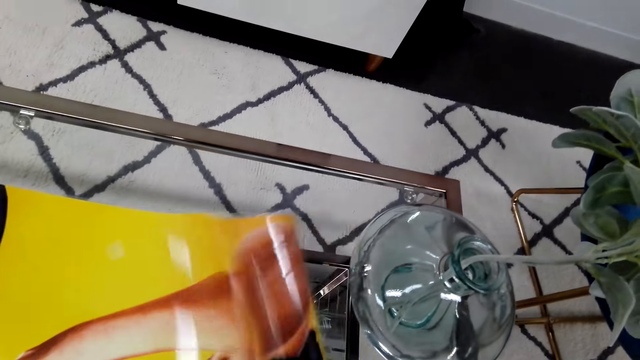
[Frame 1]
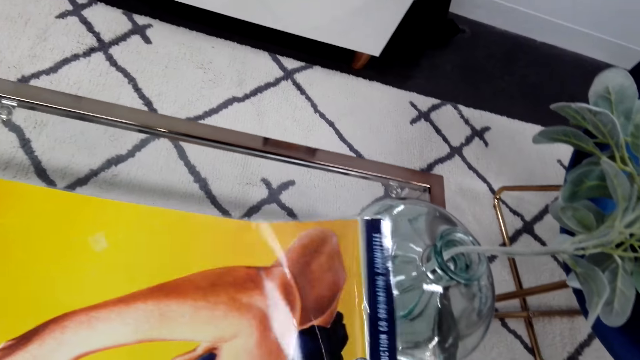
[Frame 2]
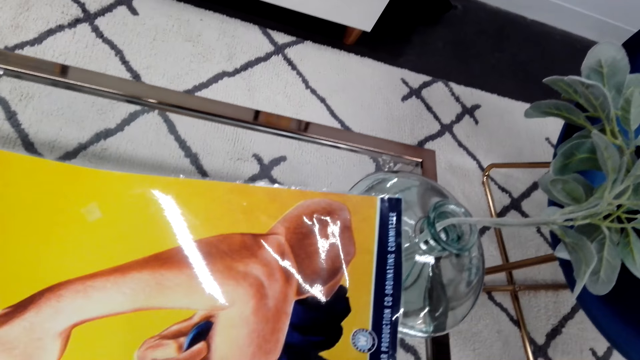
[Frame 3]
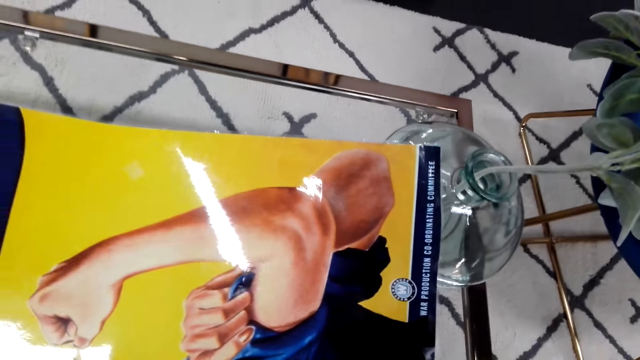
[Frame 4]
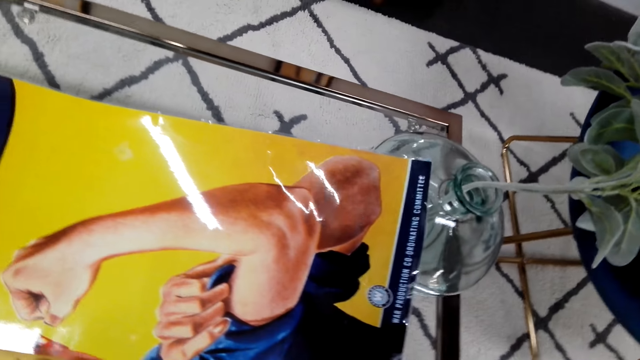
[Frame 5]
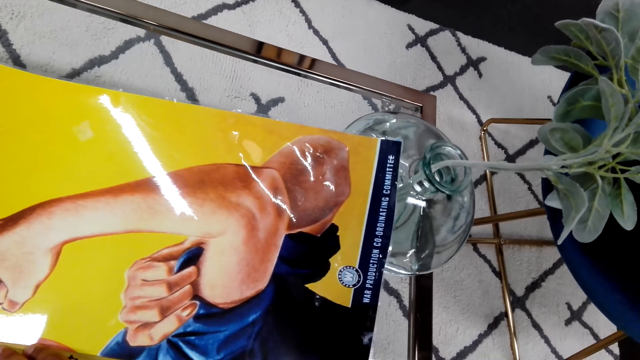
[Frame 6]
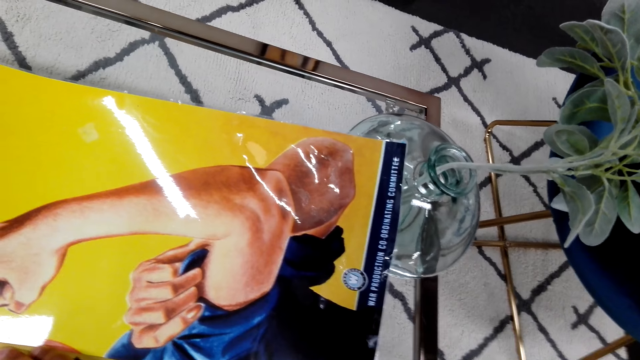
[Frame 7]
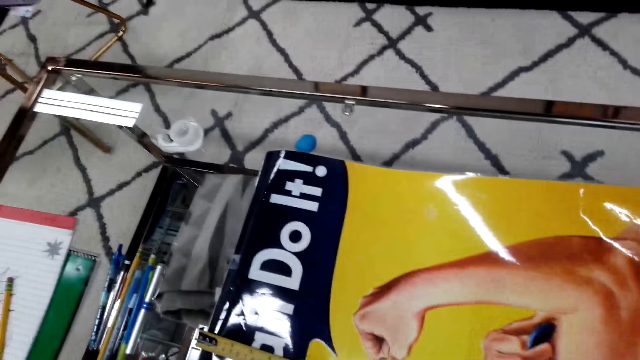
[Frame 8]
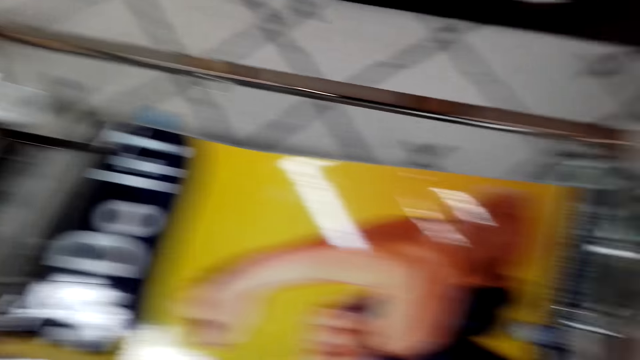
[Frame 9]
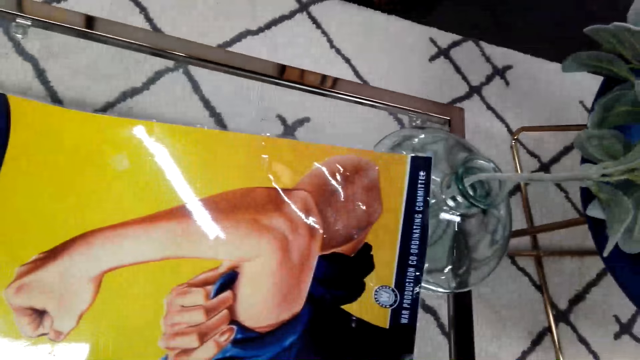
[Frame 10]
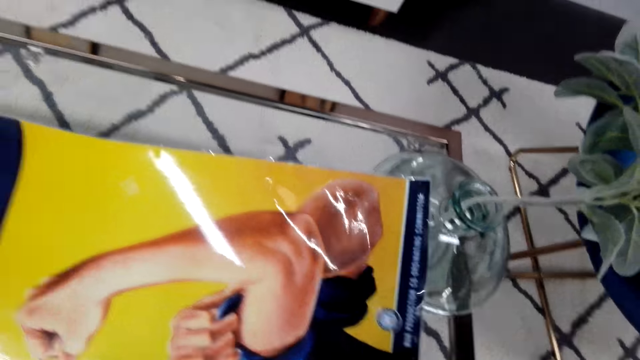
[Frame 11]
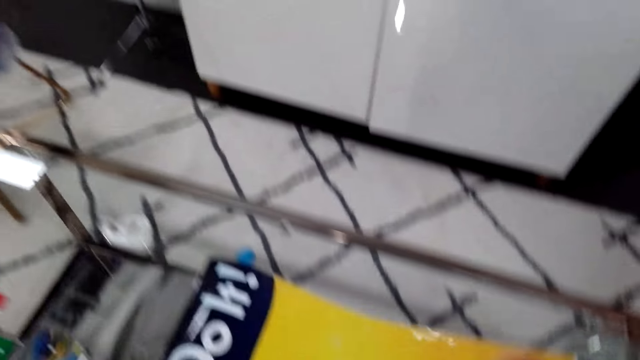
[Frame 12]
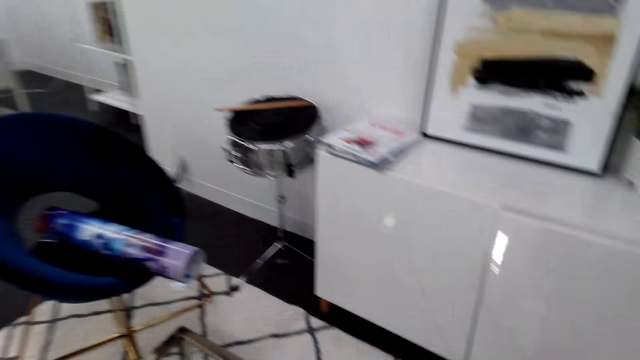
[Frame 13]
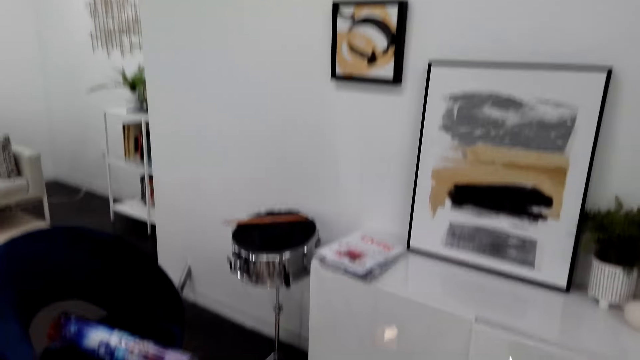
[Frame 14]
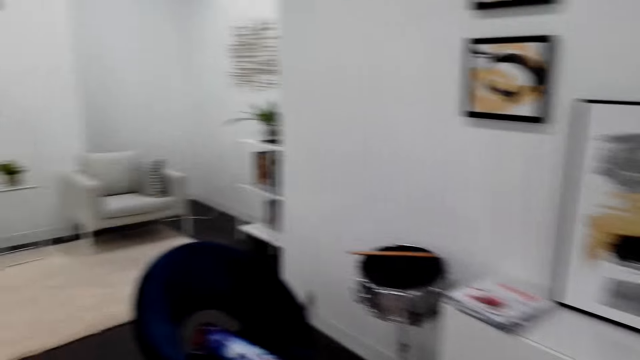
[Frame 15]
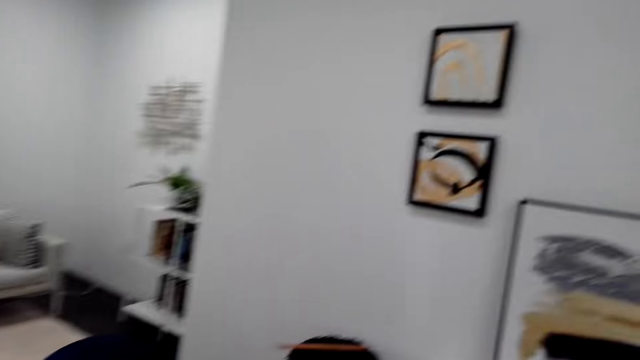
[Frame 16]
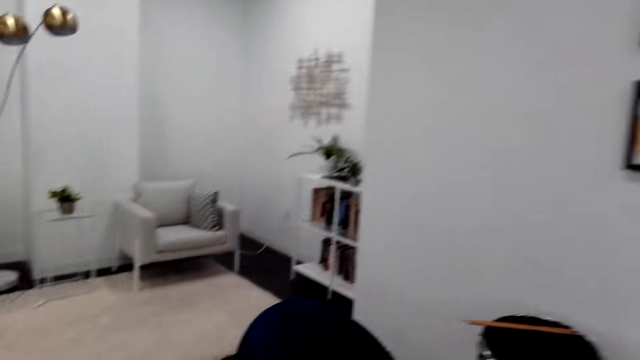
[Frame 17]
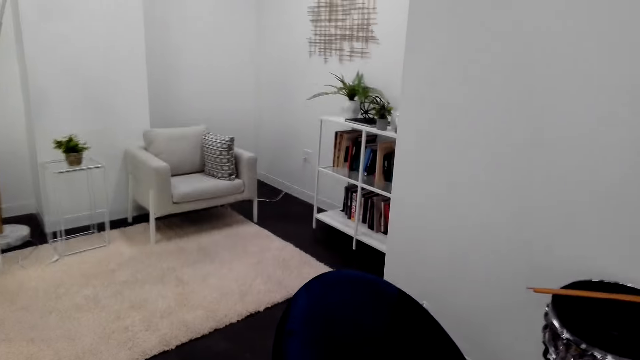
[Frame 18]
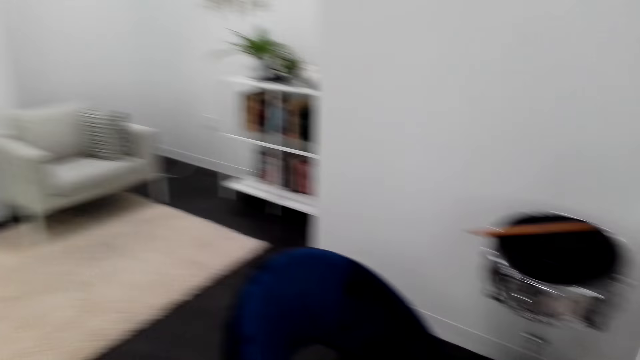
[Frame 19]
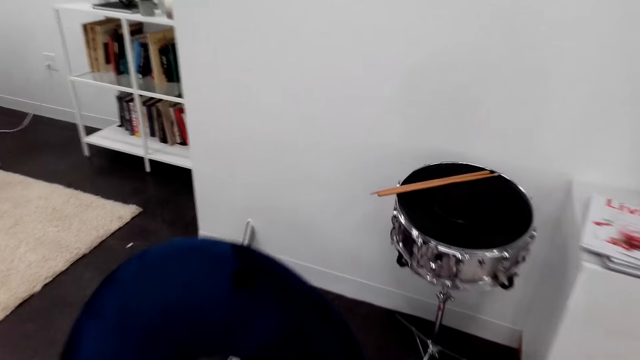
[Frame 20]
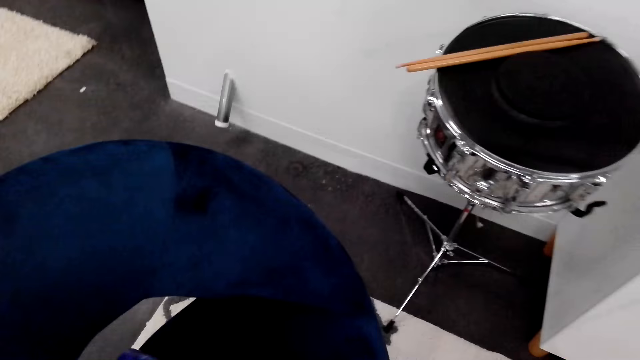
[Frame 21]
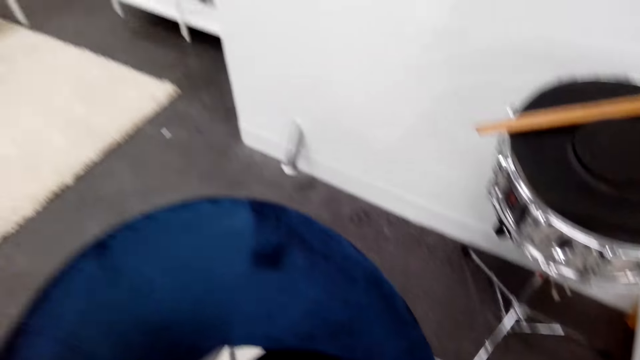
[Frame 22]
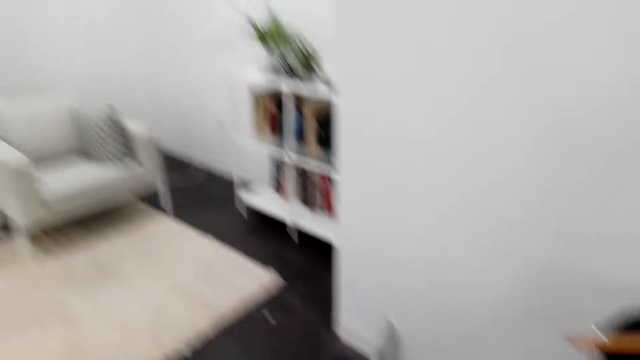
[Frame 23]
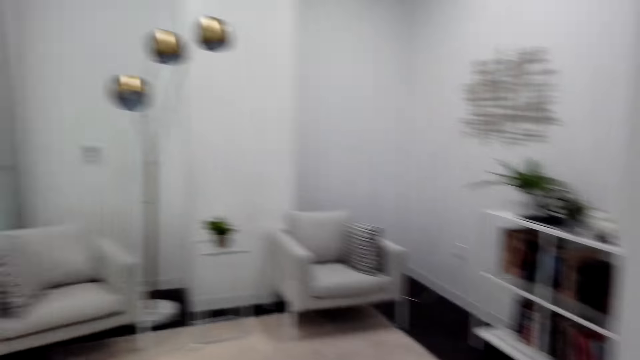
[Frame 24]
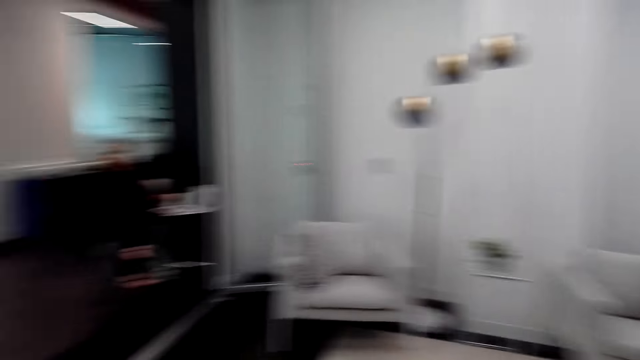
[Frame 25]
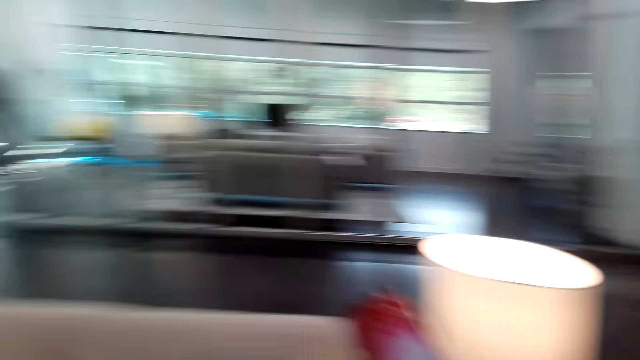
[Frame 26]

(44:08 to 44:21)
The camera wearer walks on the floor. They pick up a poster on the seat.

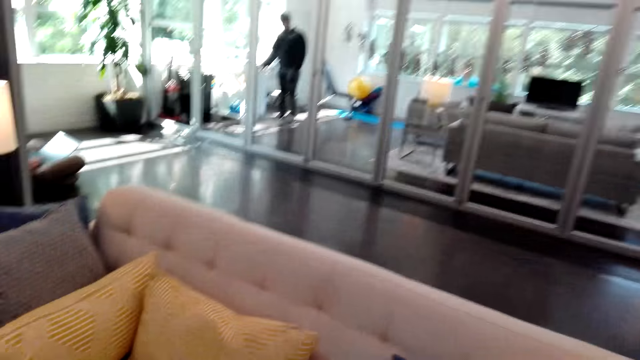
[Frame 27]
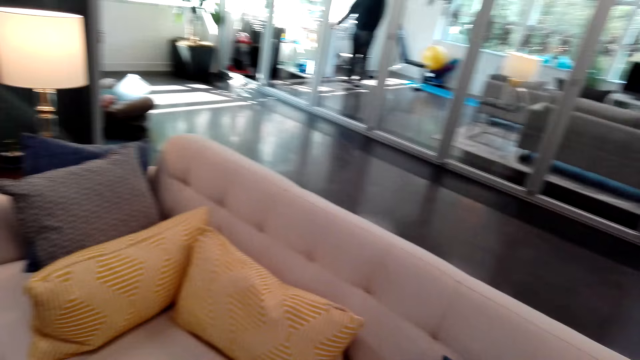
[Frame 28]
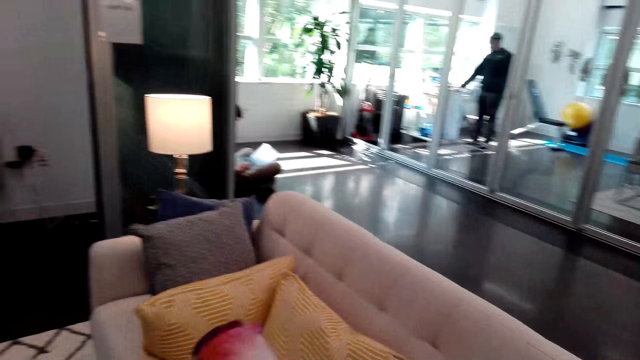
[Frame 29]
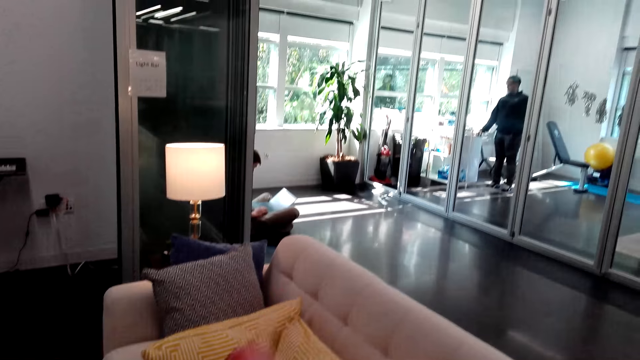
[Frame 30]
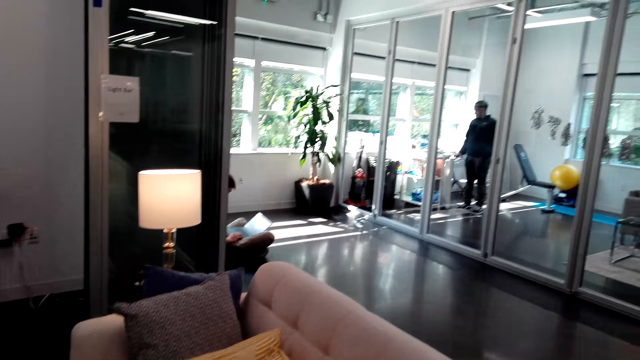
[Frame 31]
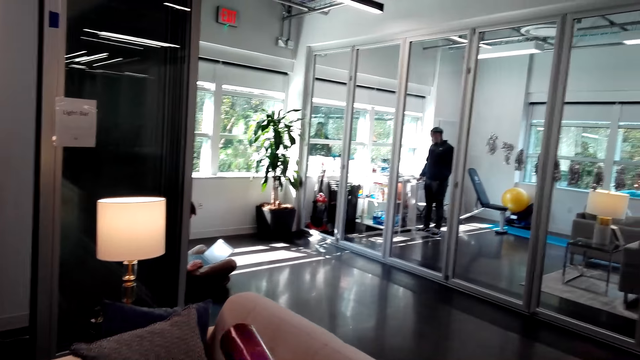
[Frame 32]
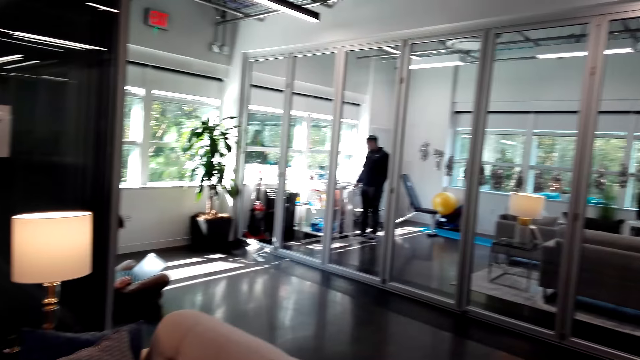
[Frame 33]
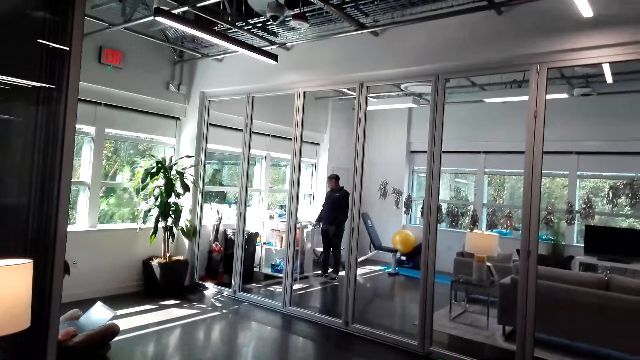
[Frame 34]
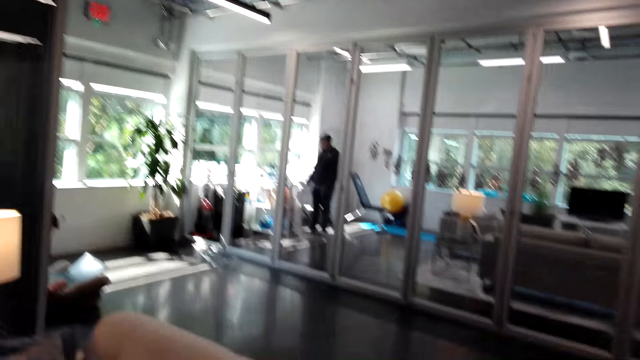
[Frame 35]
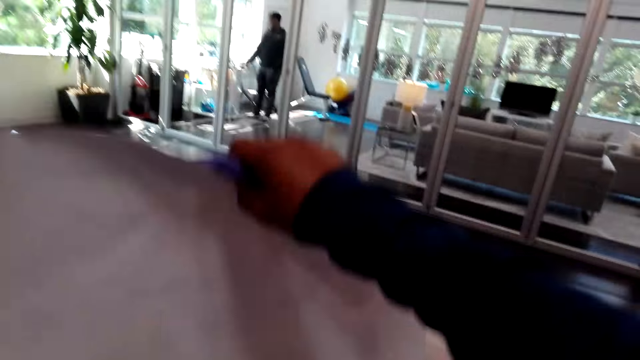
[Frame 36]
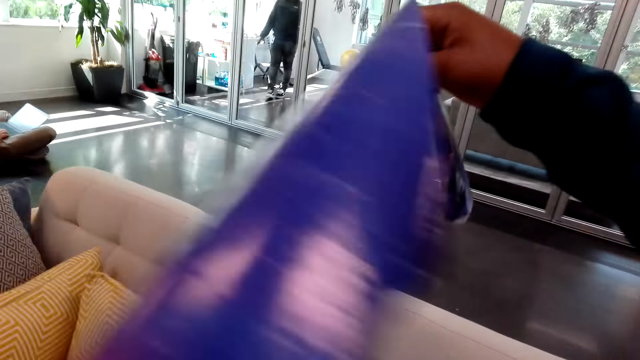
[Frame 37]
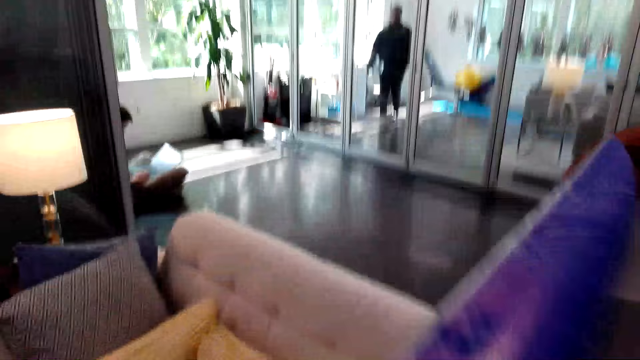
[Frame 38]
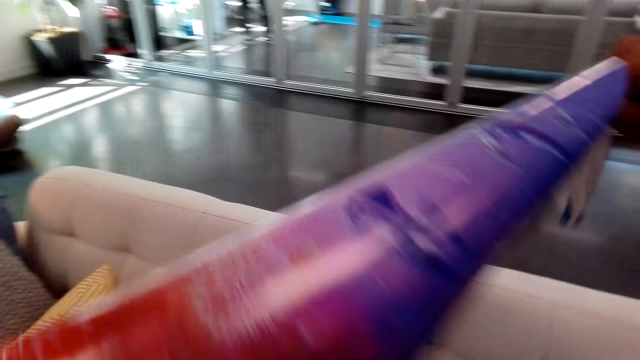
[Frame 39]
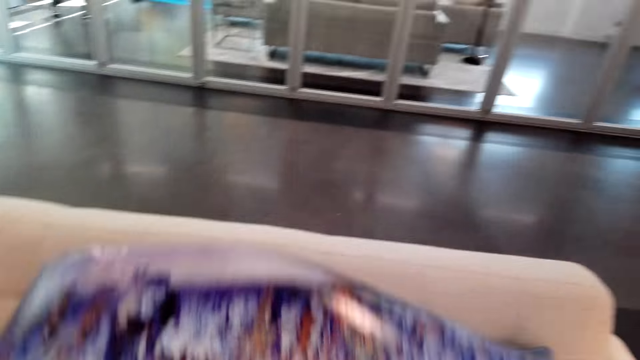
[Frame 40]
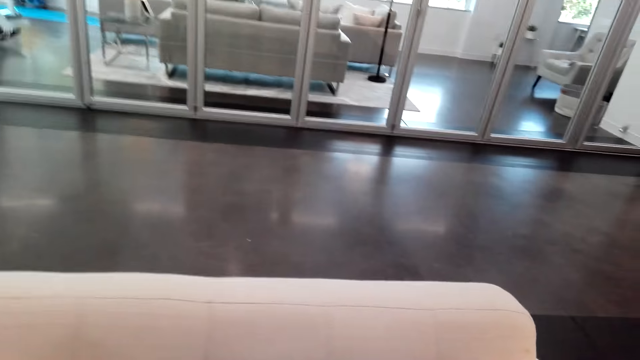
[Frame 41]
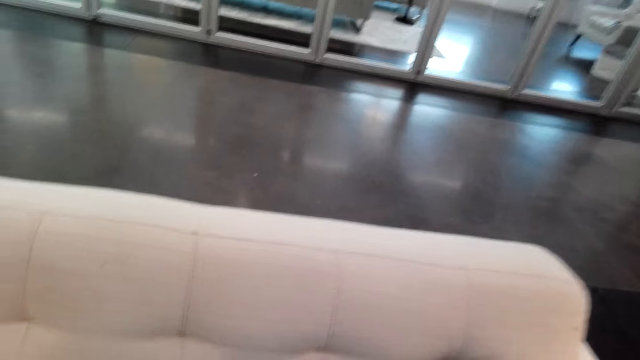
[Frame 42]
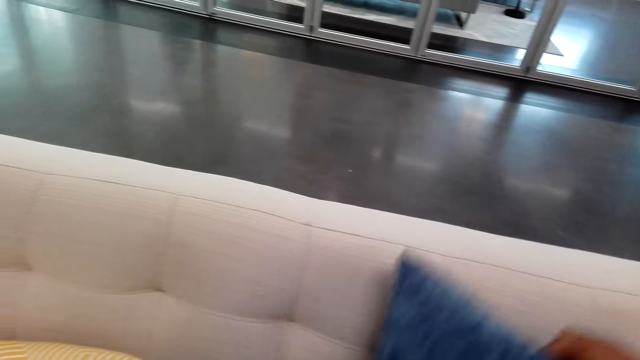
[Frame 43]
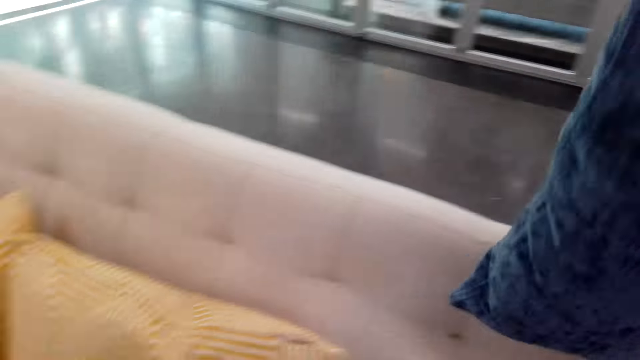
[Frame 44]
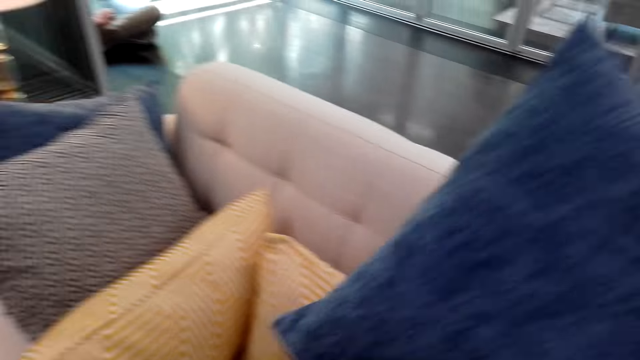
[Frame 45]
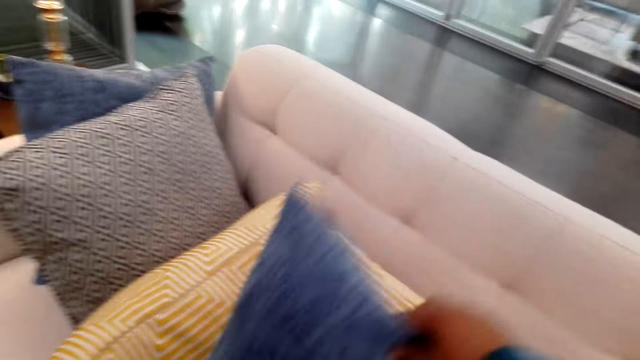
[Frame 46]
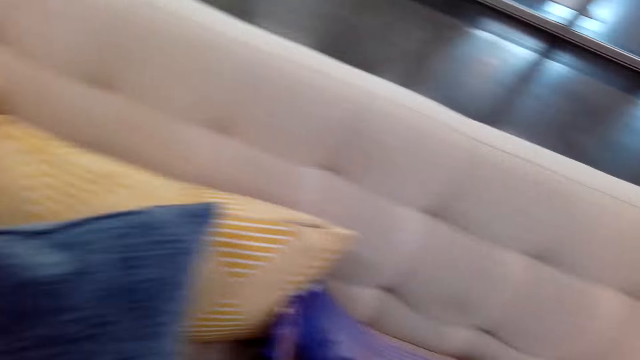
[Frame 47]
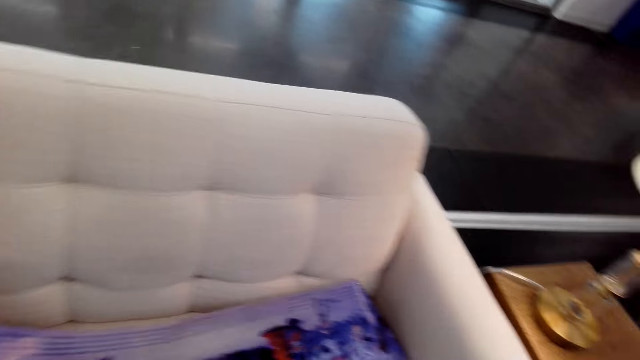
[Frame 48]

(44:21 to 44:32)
The camera wearer unfolds the poster in his hands. He straightens the wallpaper, puts the poster on the sofa and picks up a pillow on the sofa. He puts the pillow on the sofa.
